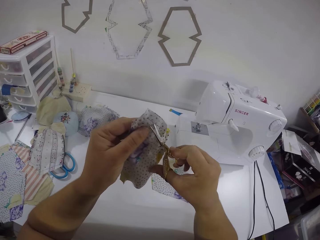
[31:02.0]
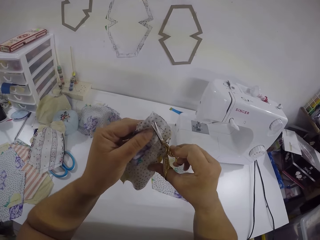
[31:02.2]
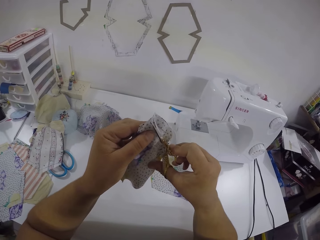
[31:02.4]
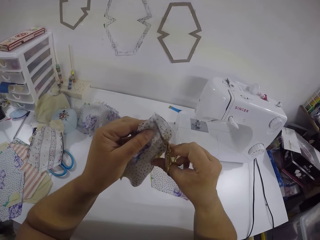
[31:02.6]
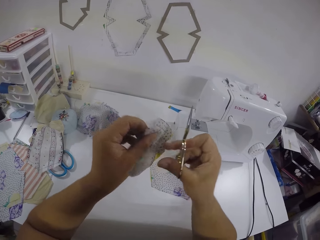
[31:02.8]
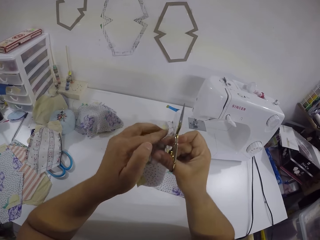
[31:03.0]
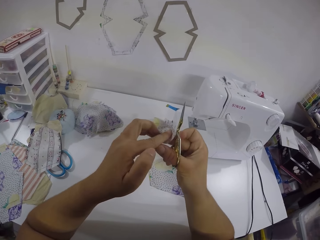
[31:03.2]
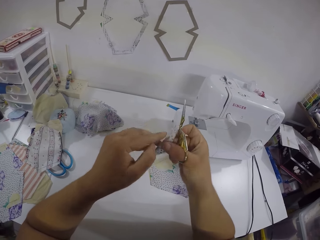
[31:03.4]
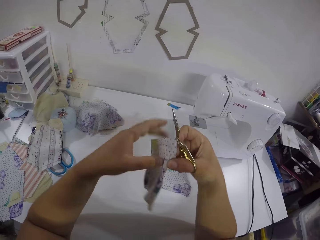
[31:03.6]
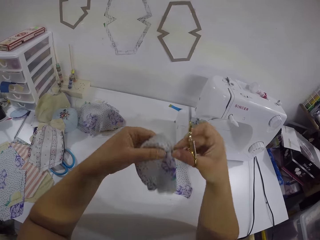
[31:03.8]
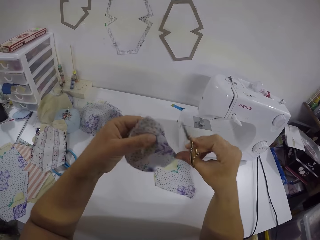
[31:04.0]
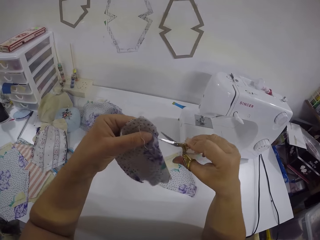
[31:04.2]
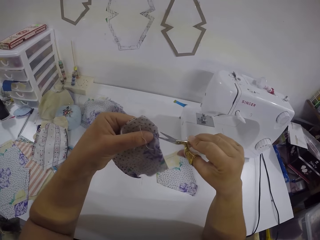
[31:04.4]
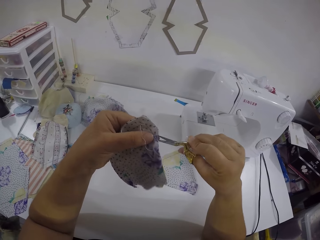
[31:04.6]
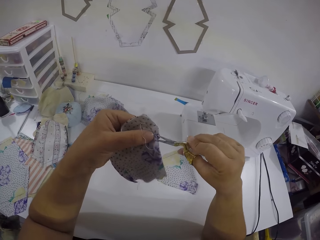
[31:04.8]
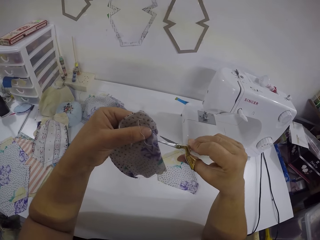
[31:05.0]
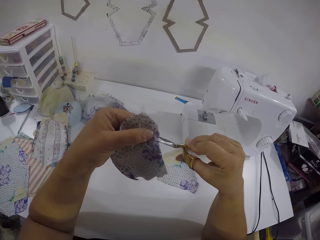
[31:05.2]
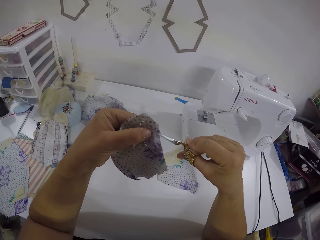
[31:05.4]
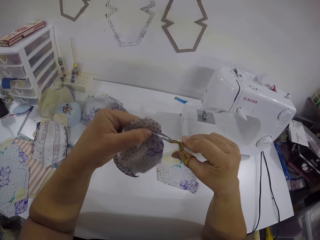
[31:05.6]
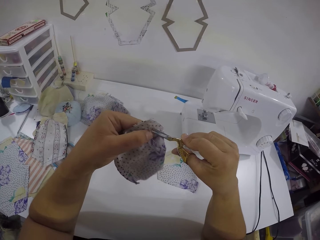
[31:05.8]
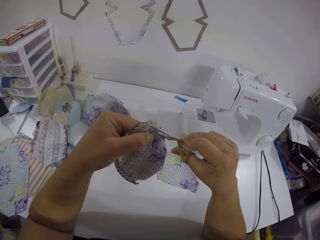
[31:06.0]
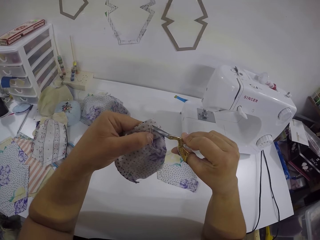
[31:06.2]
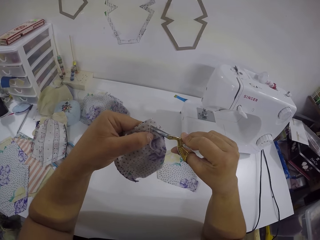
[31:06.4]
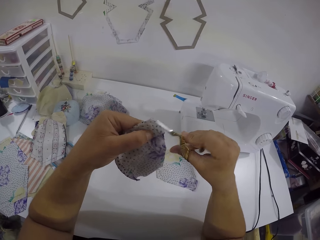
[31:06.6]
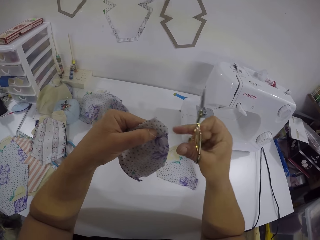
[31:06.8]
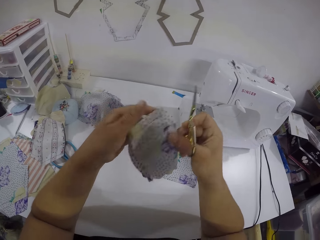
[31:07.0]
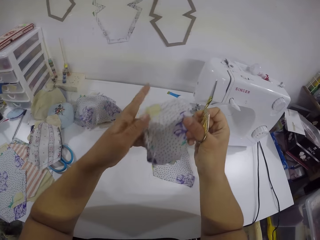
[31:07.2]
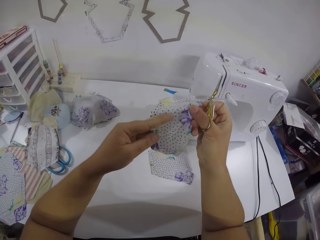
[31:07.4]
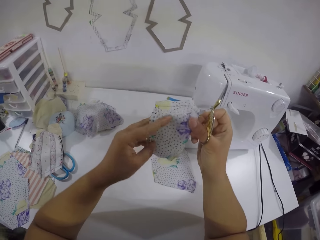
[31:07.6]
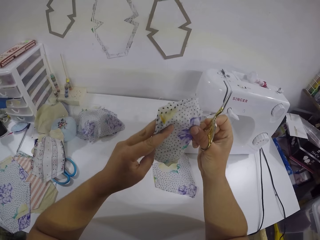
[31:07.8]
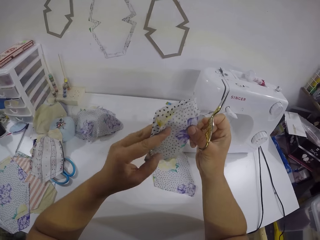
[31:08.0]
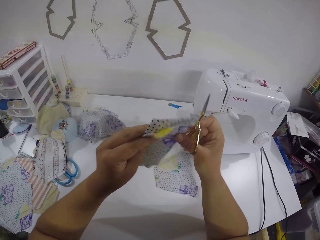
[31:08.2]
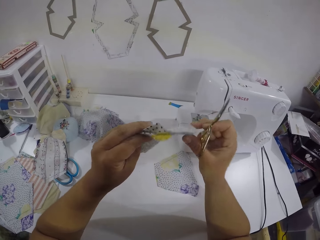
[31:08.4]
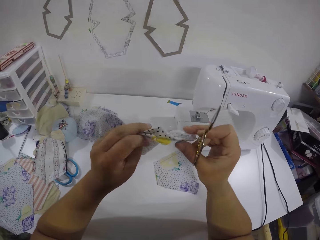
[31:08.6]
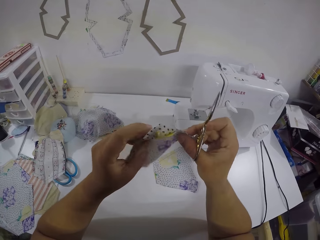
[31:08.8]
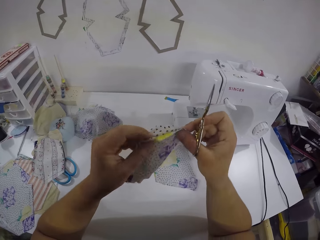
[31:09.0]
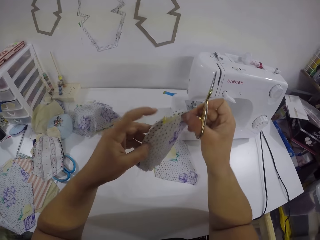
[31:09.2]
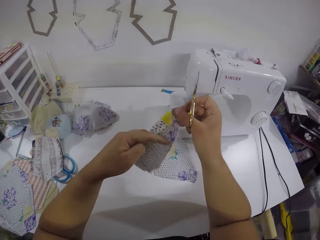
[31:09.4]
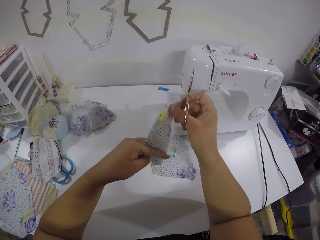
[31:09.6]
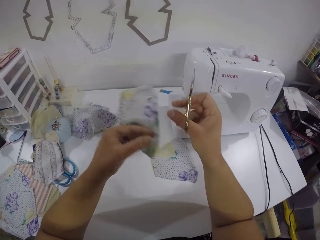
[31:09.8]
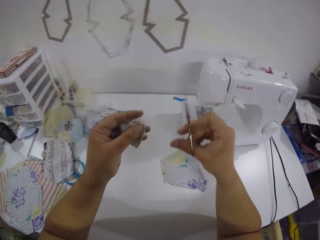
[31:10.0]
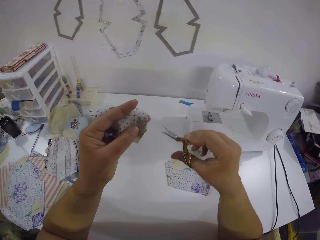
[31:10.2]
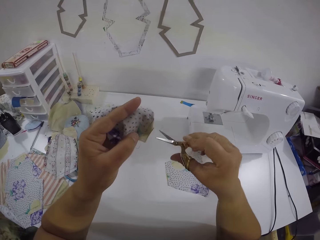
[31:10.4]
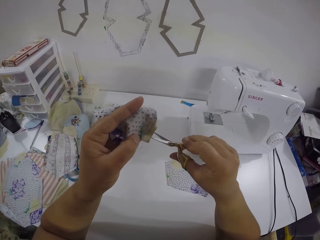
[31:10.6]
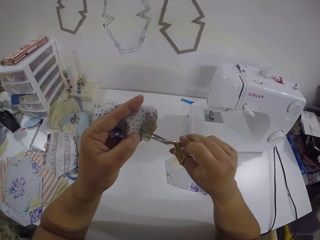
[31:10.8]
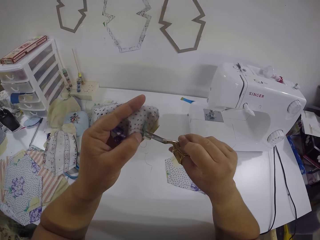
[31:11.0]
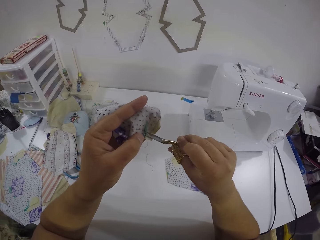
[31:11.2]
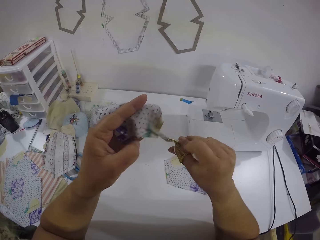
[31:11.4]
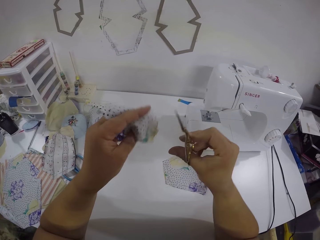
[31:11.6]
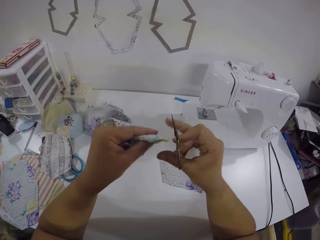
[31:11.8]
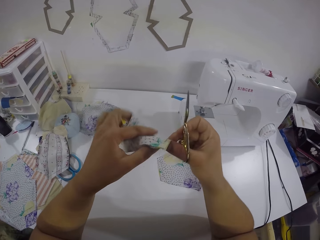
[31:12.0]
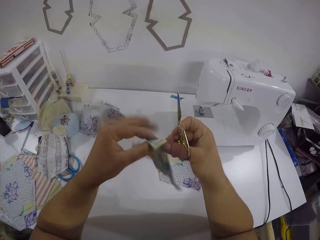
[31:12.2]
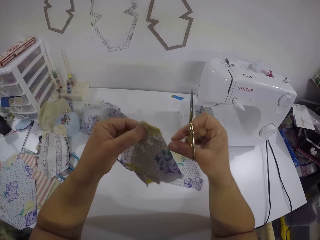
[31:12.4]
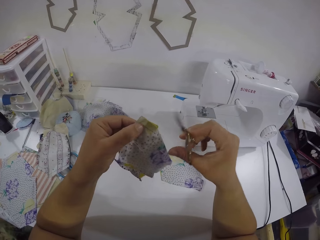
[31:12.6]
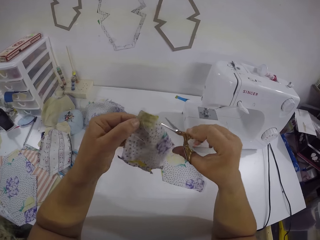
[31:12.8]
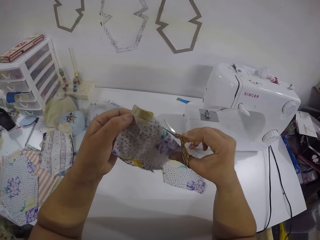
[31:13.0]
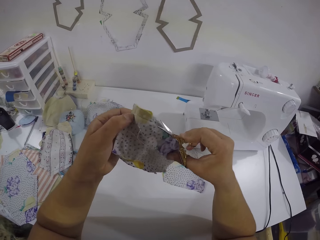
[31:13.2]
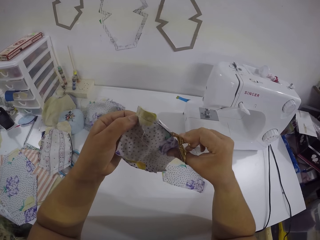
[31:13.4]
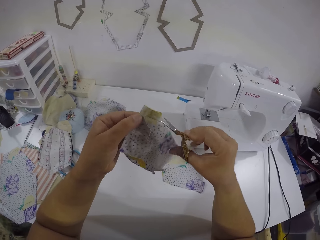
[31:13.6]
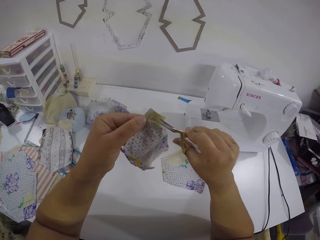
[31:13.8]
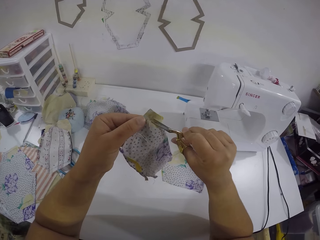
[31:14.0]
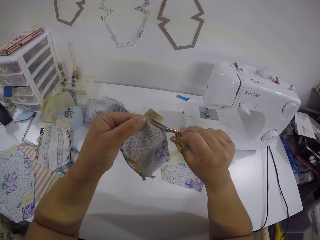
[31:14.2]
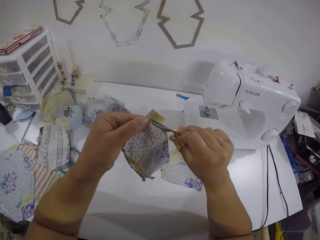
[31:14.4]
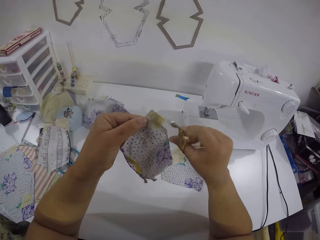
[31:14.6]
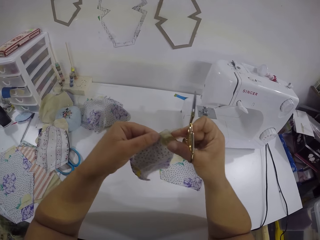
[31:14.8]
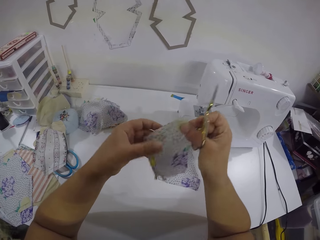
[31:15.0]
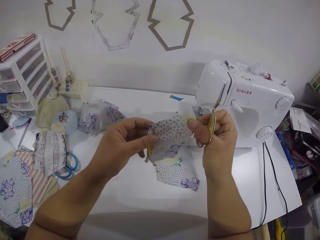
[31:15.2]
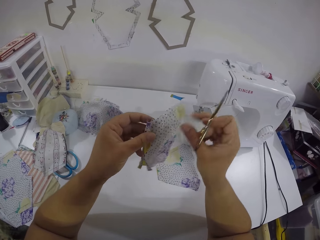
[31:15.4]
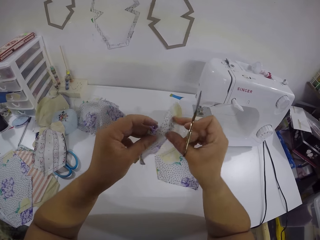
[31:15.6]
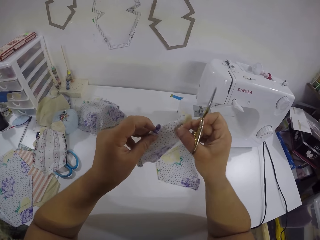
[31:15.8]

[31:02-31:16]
The camera wearer turns the cloth with both hands. She trims the threads on the cloth in her left hand with the scissors in her right hand. She cuts a string from the fabric. She cuts a string from the fabric again.

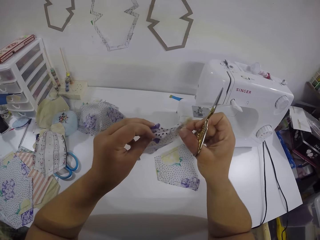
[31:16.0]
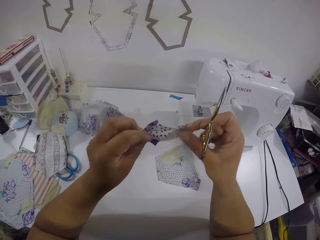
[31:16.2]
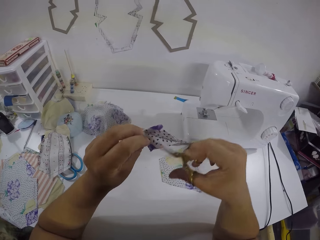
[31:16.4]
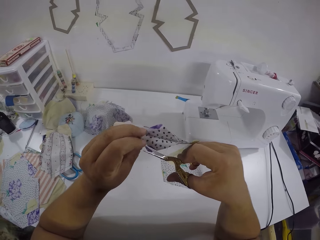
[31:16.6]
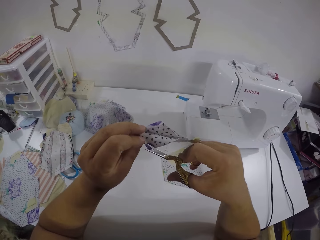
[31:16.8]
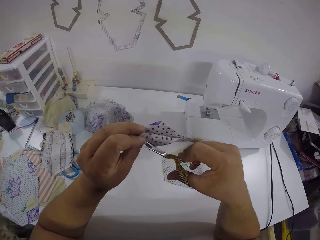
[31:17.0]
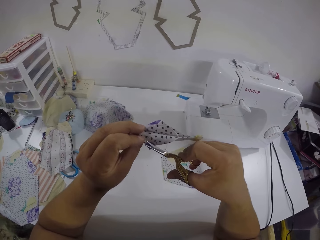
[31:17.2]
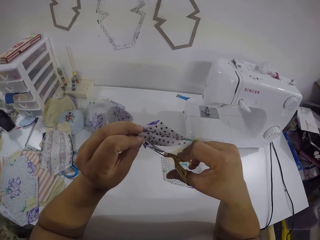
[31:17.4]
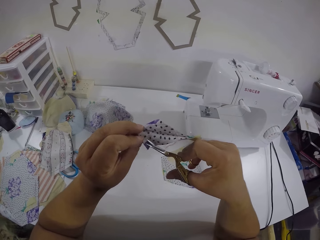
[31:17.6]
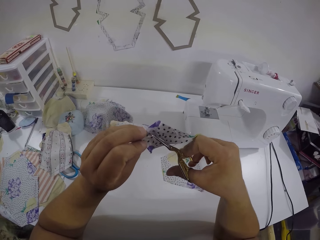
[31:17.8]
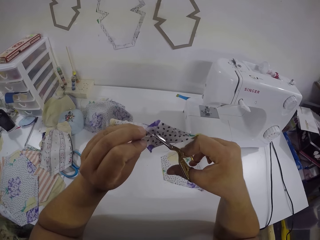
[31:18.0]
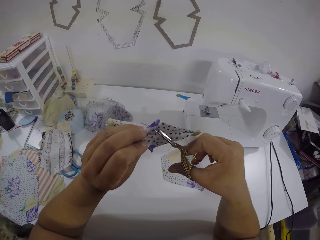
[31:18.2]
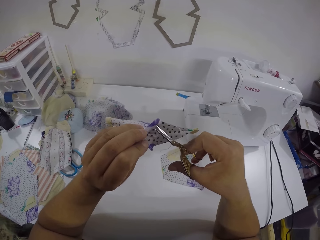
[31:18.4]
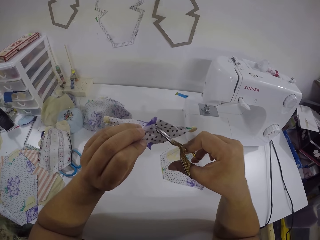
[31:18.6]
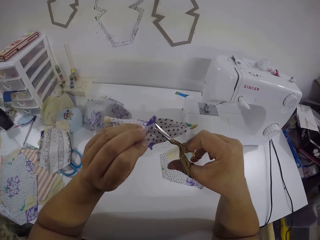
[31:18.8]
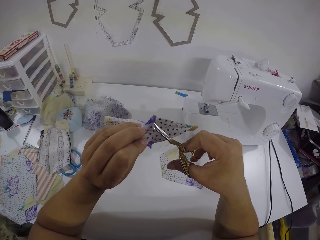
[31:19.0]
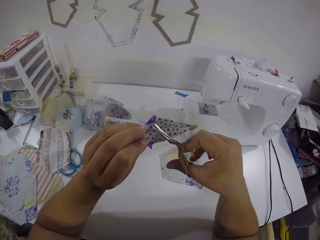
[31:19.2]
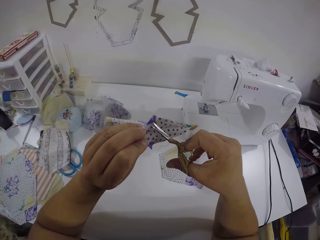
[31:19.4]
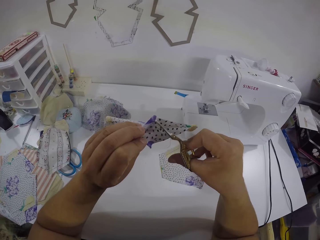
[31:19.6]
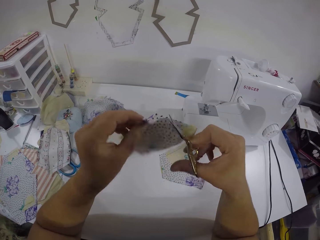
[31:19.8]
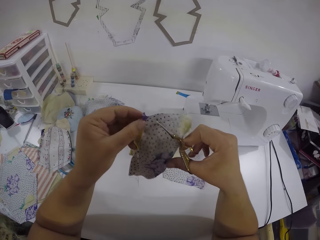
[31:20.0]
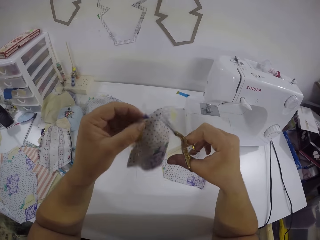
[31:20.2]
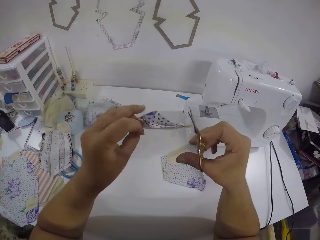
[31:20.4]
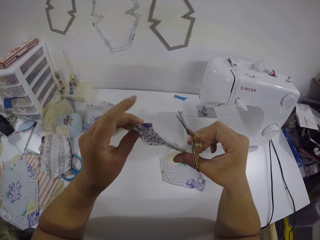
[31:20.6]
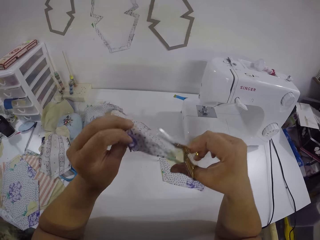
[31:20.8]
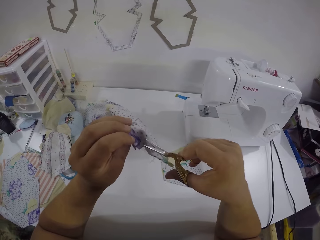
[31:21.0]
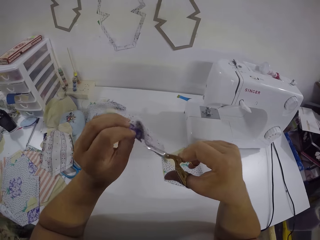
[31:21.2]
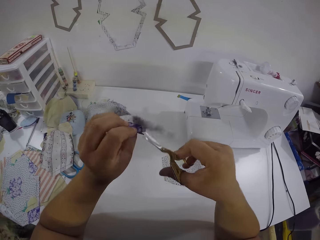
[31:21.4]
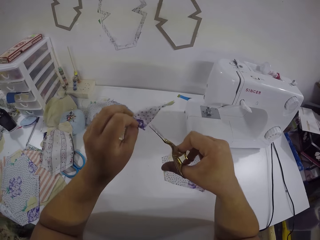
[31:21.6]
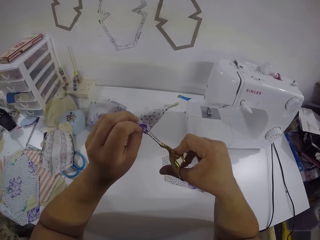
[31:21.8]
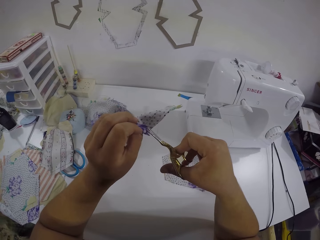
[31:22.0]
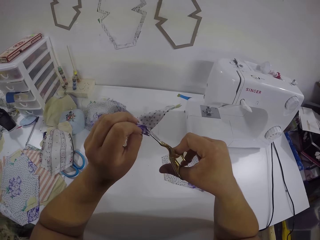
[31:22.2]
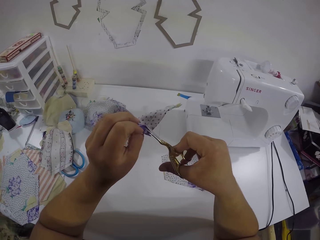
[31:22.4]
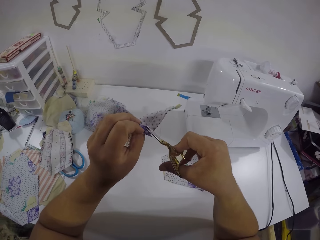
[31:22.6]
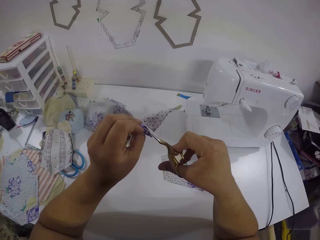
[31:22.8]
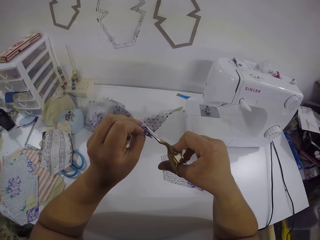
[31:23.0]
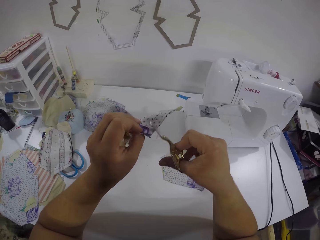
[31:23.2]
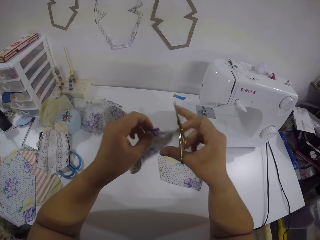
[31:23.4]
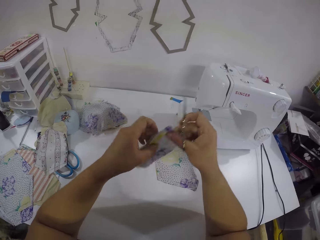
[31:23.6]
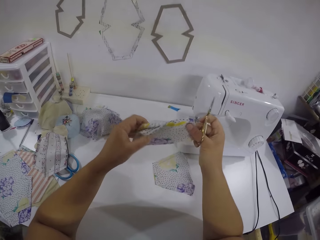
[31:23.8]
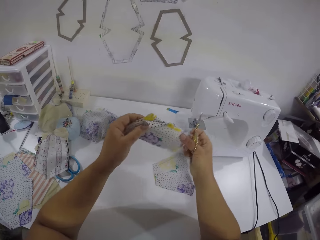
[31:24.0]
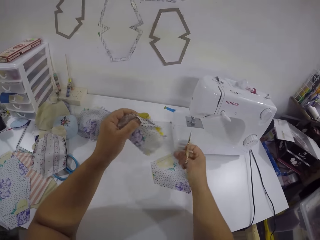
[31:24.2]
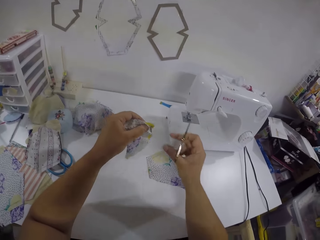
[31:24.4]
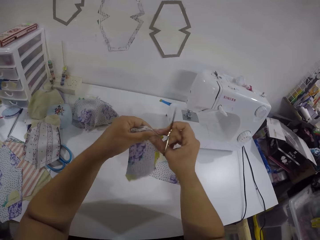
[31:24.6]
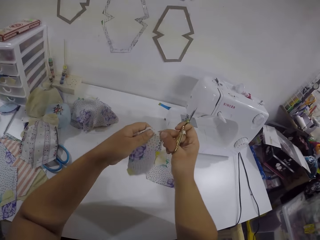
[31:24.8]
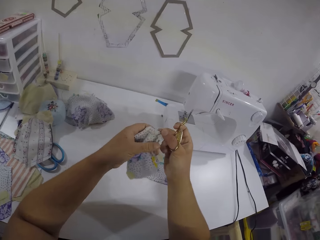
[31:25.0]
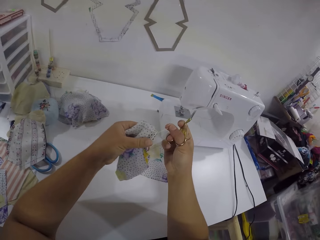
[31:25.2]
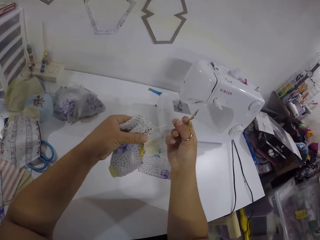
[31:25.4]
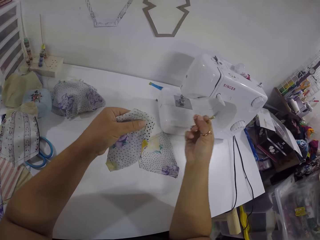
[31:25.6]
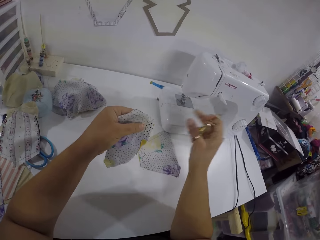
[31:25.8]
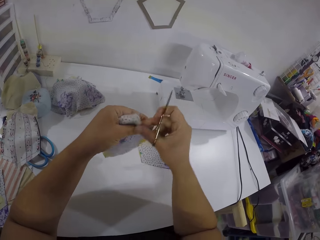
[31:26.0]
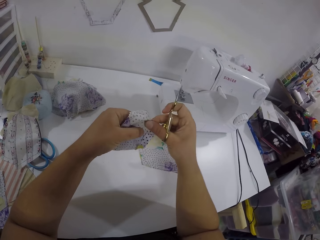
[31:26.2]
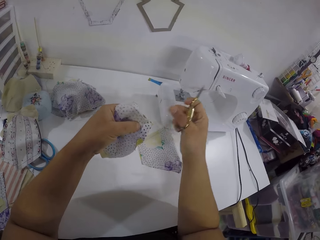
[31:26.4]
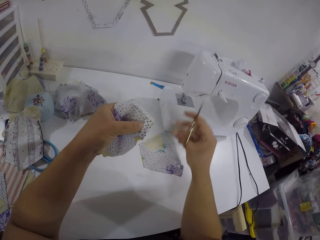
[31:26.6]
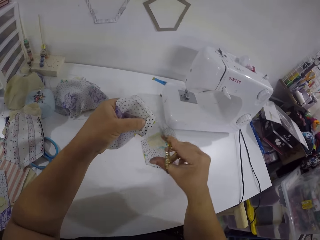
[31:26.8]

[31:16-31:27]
The camera wearer cuts a string from the fabric. She removes thread with scissors with the right hand. She moves the fabric with both hands and turns the fabric with both hands. She pulls a thread from the cloth with her right hand.
